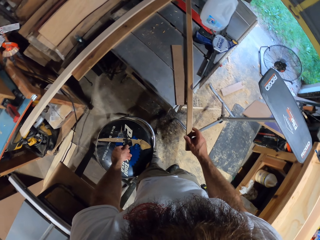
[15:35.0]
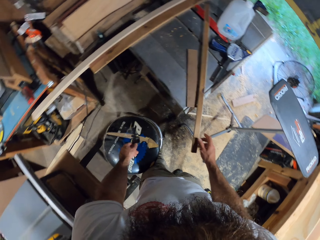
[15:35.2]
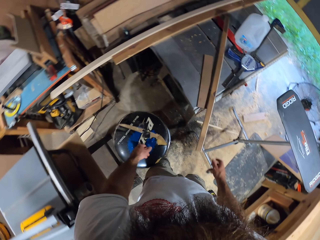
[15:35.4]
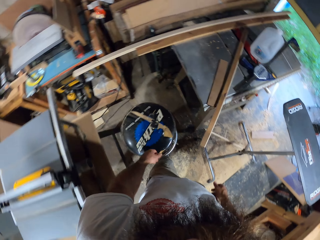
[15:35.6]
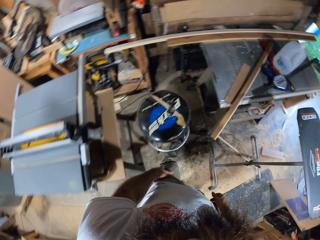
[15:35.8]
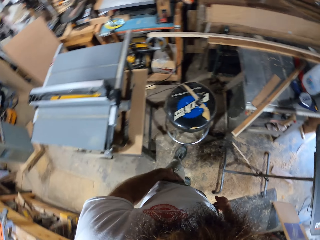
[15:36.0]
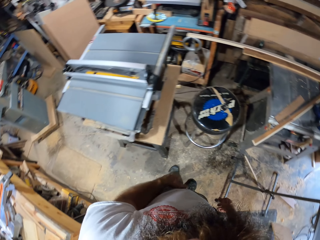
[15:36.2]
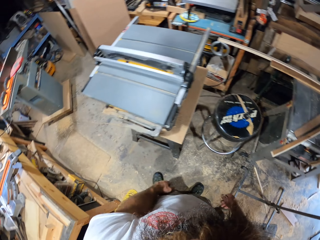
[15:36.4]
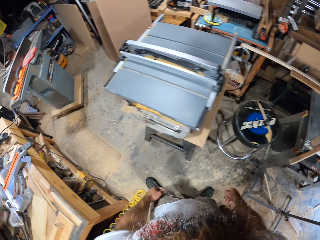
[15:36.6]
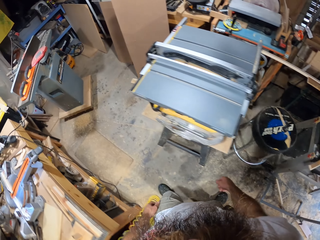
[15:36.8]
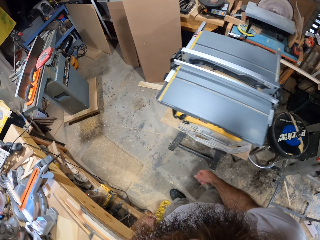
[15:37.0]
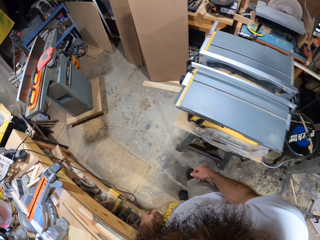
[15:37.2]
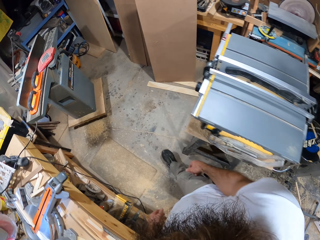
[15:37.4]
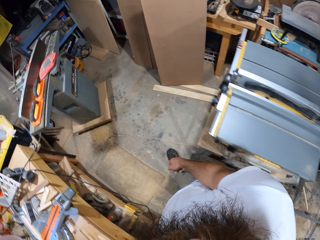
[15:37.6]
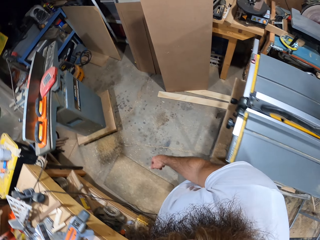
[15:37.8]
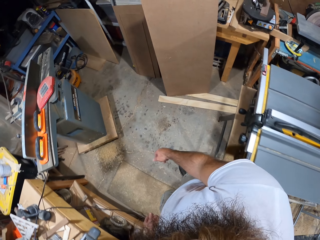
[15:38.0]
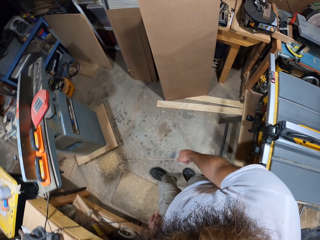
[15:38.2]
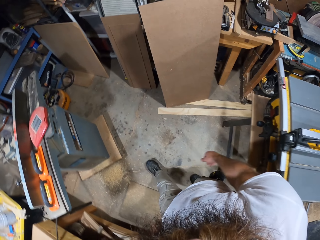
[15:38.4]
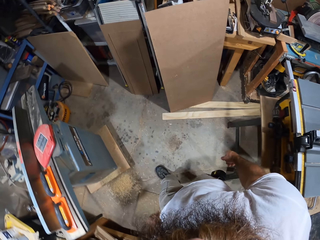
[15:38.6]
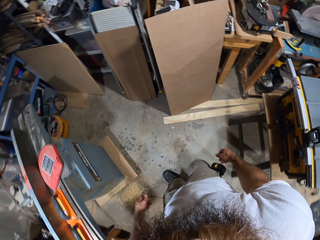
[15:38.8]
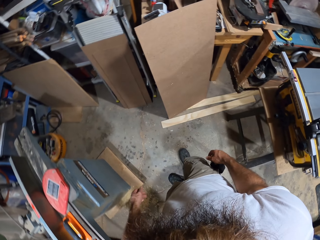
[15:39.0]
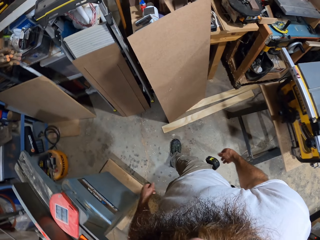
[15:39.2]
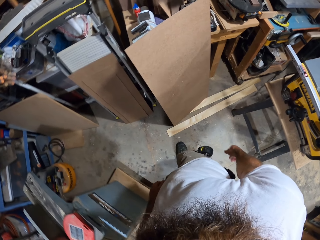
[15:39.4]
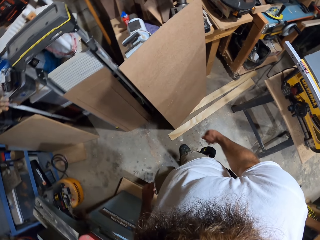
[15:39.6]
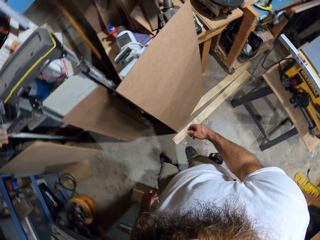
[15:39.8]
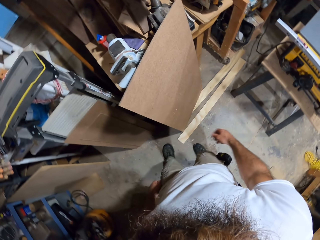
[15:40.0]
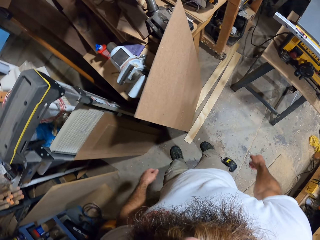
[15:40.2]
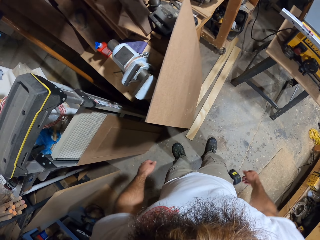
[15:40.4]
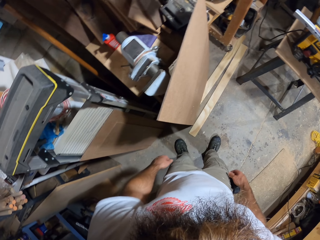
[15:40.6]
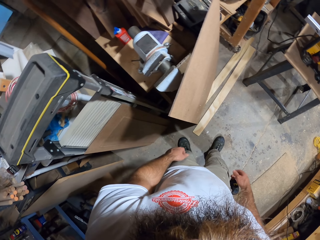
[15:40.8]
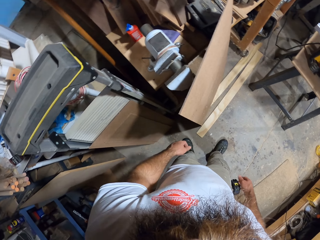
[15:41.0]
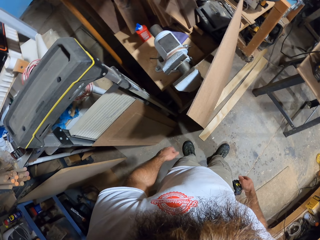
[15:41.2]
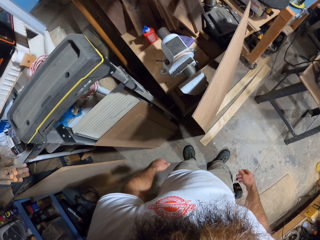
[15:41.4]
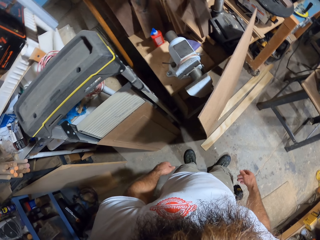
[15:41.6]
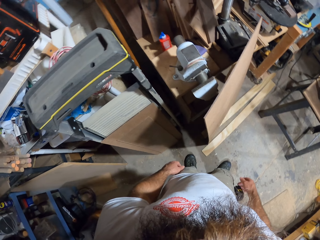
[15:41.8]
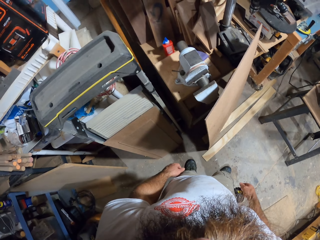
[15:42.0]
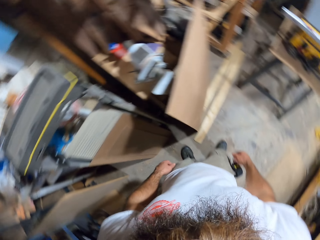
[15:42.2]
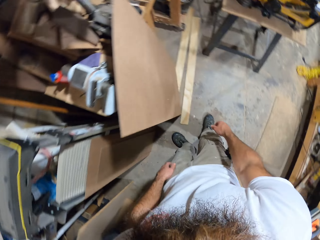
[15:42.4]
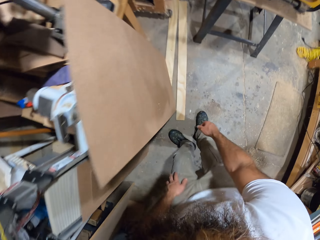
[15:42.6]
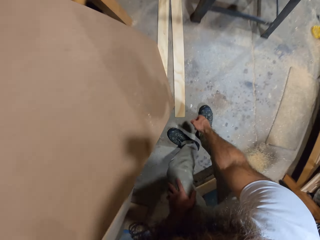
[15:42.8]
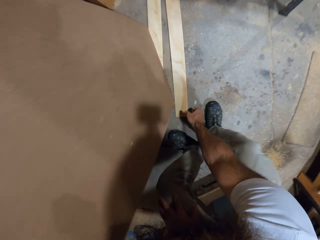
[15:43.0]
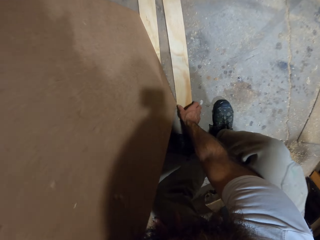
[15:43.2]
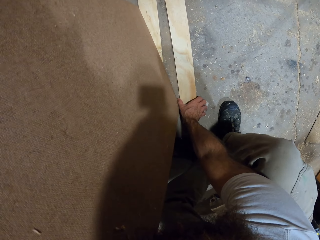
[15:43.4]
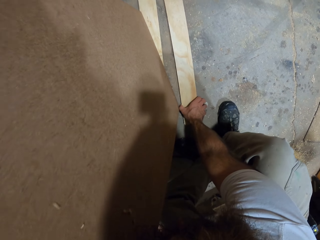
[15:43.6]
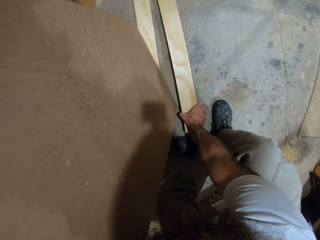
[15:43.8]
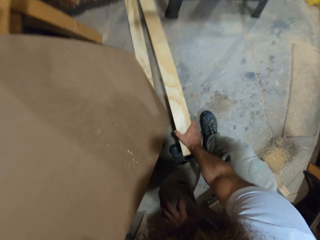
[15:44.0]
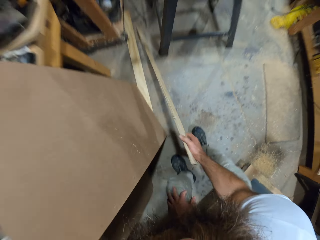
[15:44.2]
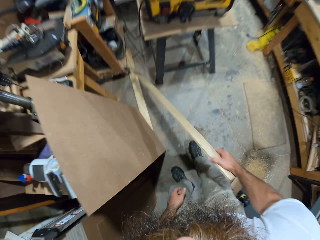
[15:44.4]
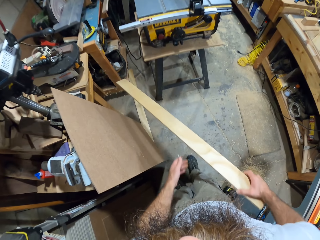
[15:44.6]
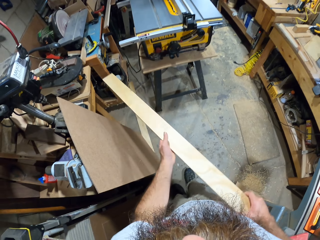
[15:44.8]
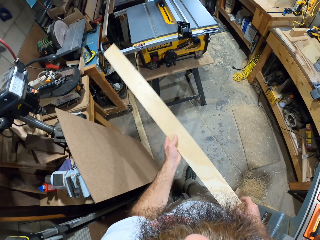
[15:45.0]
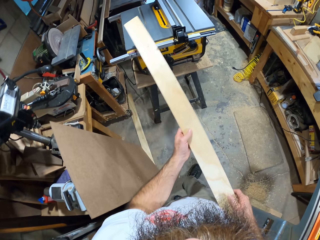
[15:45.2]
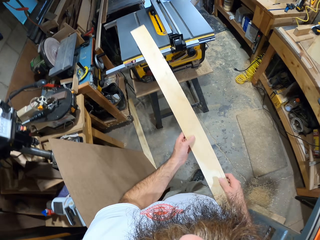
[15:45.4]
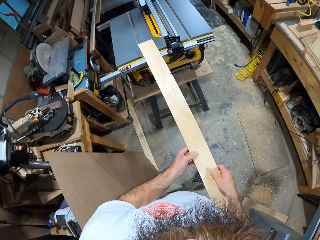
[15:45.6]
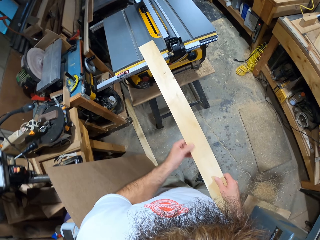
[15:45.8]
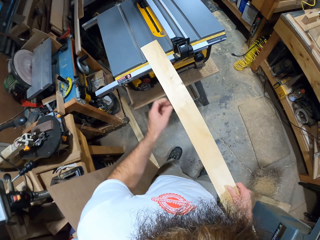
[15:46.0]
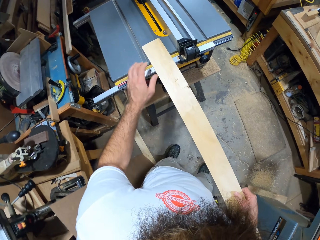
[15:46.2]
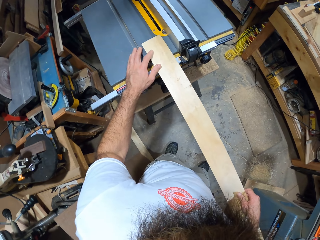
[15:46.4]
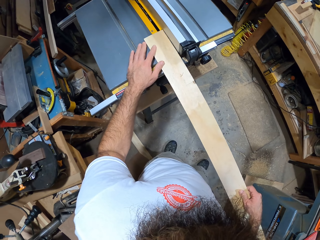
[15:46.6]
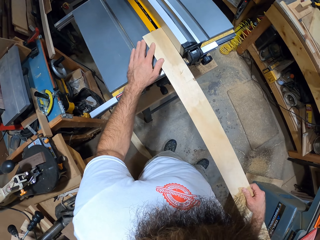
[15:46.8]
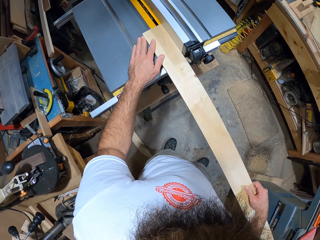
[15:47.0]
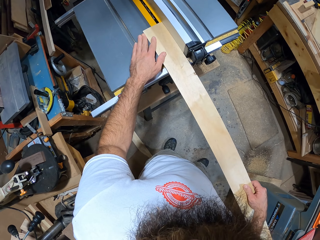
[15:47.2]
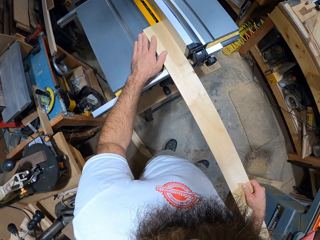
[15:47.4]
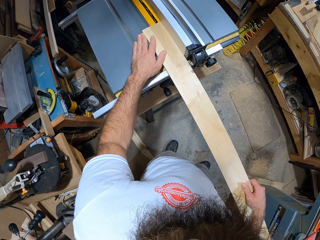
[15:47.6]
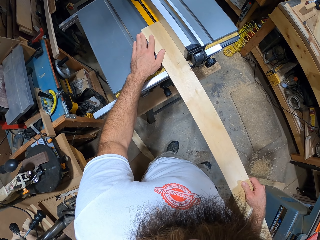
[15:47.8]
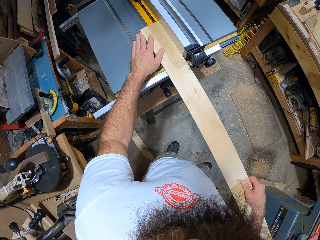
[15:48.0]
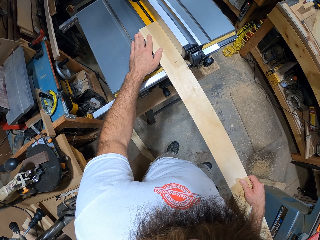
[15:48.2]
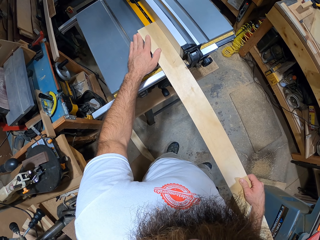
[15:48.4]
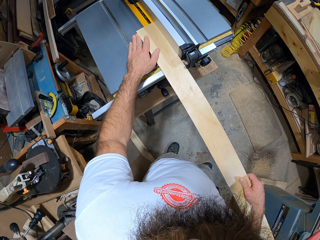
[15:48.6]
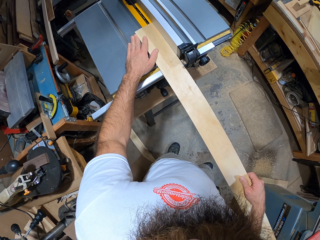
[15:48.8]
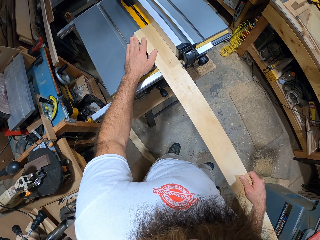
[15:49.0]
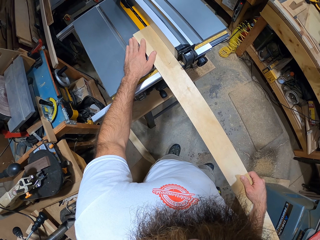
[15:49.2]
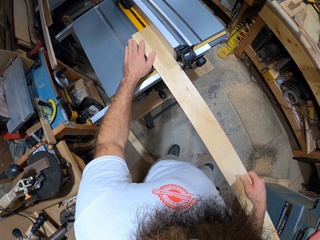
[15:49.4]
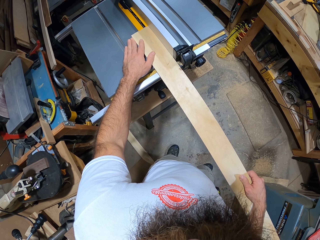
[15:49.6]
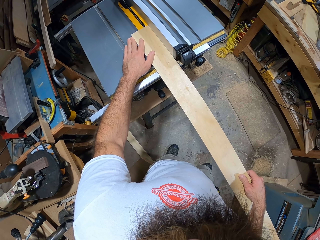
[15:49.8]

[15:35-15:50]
The camera wearer moves away from the table. He walks in the room. He picks up wood from the ground with his right hand. He places the wood on the table saw with his hands. He smoothens the wood. He places the wood against the rip fence of the table saw with his hands.

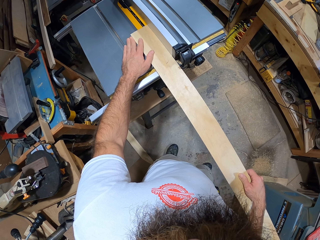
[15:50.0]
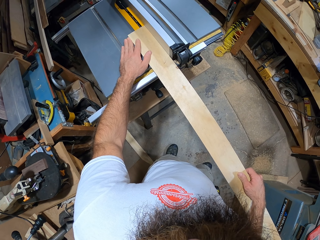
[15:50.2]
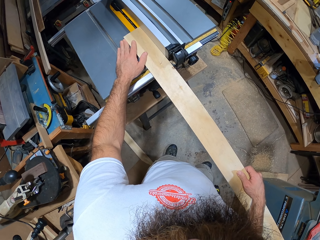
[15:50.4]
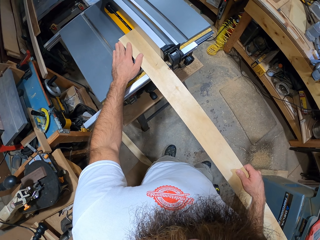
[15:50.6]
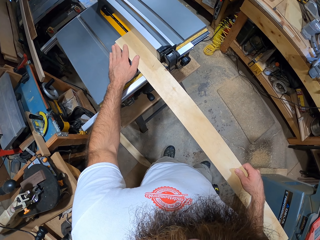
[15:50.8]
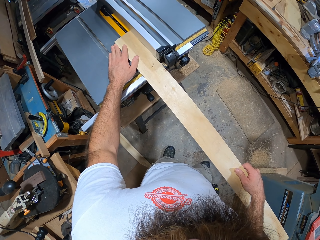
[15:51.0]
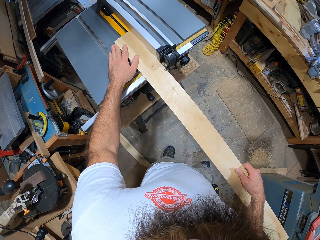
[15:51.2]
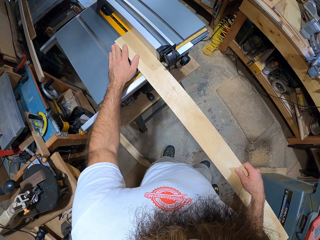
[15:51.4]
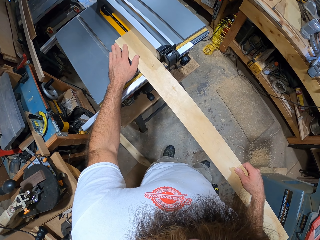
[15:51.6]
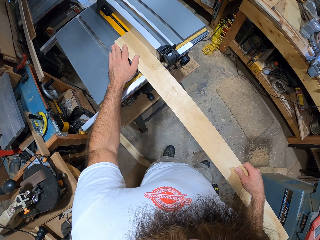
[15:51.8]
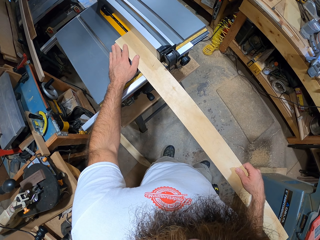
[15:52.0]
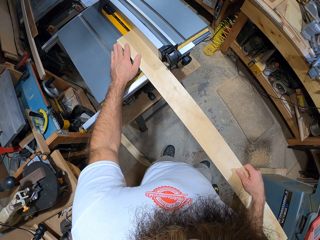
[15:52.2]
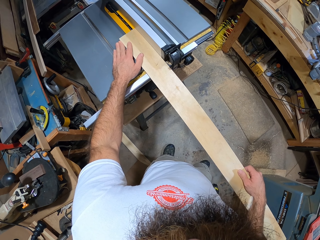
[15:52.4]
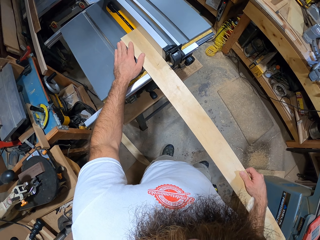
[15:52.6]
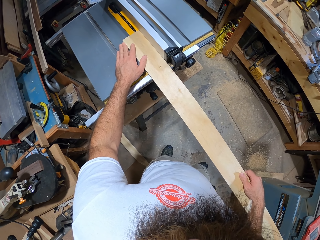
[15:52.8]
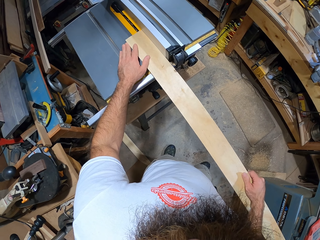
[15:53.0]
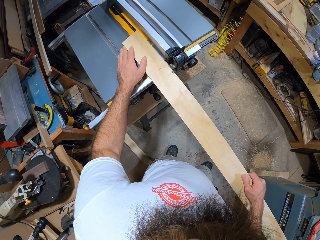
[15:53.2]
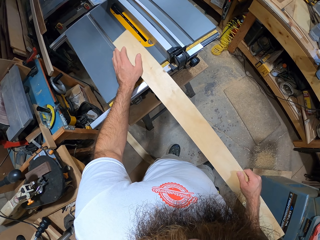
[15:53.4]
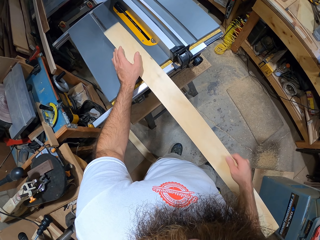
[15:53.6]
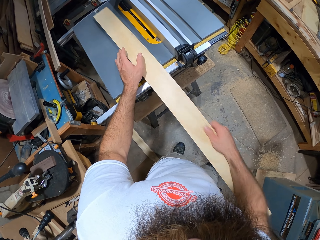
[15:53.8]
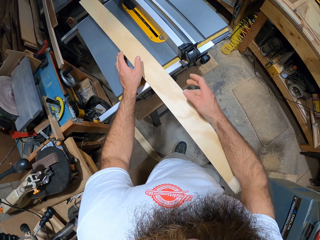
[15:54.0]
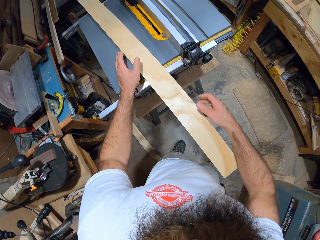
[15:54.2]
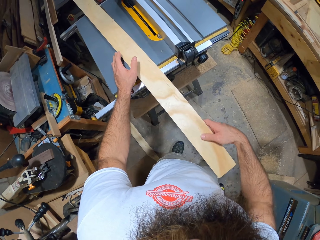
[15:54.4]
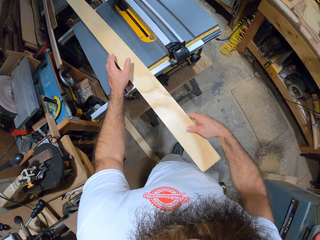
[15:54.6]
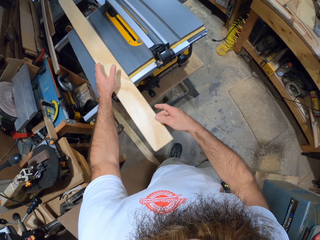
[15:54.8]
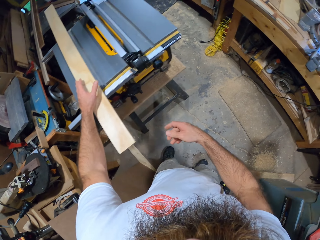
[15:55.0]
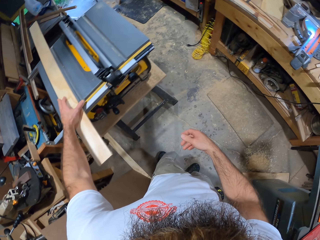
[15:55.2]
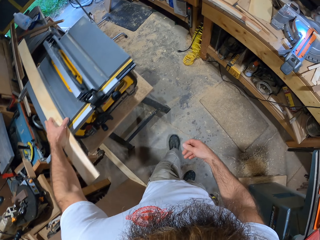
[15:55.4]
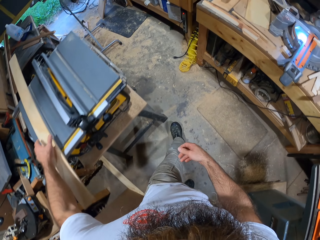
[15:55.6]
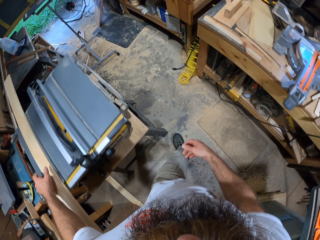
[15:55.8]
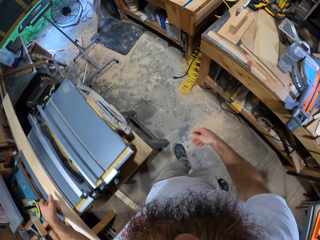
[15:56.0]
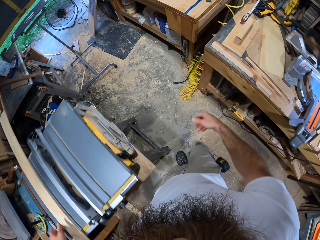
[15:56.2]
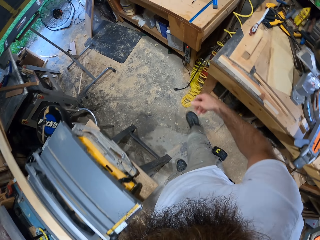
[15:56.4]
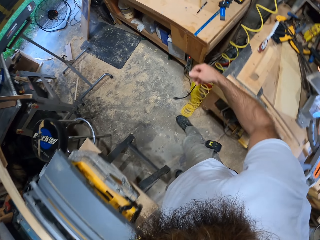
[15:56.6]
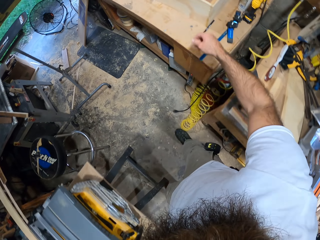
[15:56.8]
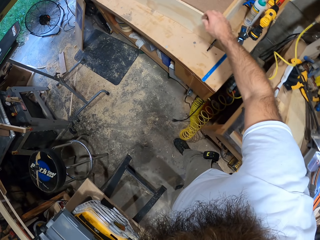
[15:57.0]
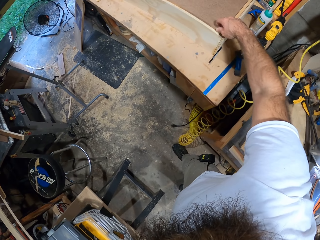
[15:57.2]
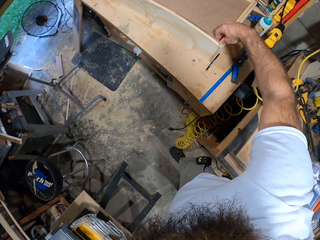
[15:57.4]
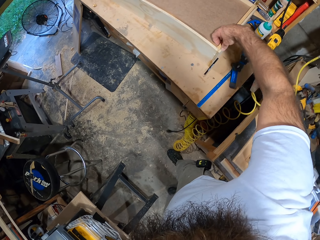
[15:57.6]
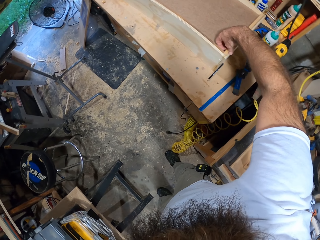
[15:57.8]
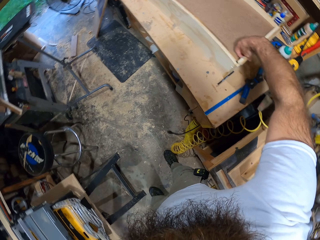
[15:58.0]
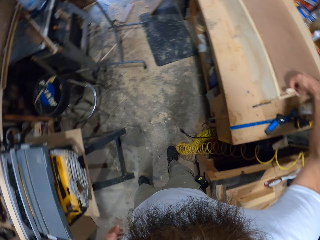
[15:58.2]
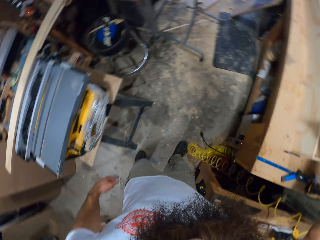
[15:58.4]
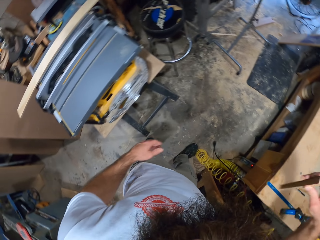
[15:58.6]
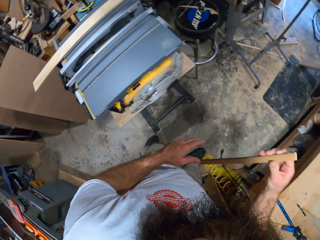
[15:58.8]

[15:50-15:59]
The camera wearer keeps the wood on the table saw with his right hand. He takes a stick from the wooden box with his right hand.
